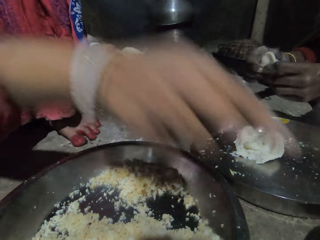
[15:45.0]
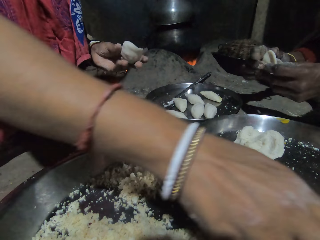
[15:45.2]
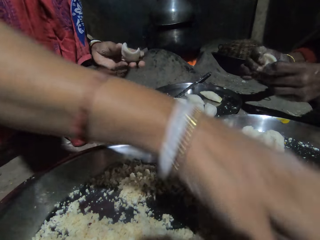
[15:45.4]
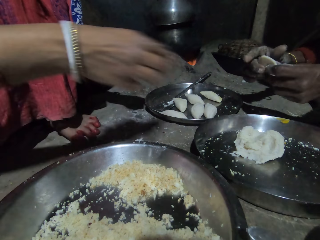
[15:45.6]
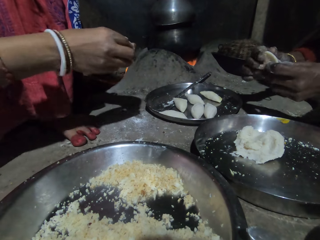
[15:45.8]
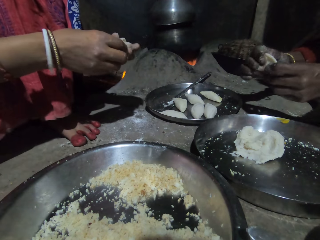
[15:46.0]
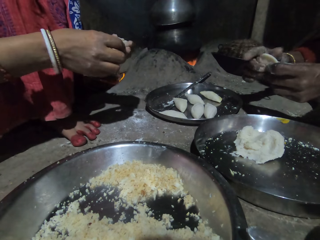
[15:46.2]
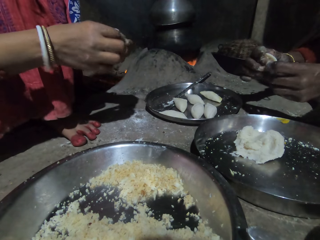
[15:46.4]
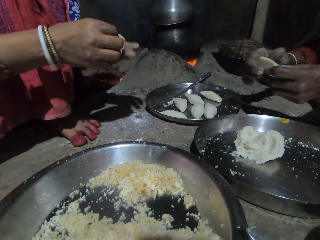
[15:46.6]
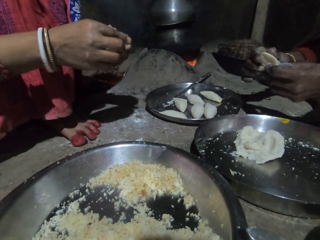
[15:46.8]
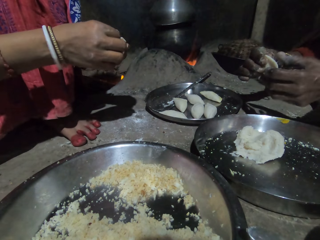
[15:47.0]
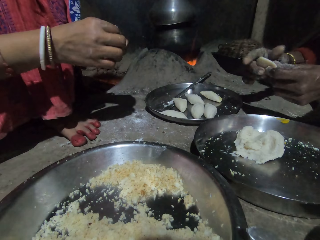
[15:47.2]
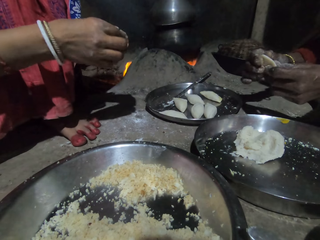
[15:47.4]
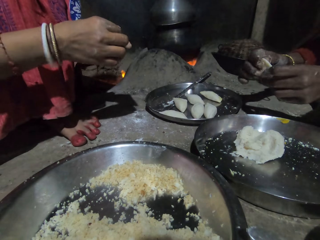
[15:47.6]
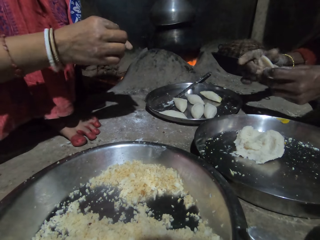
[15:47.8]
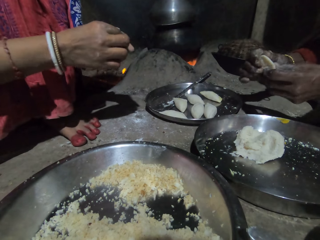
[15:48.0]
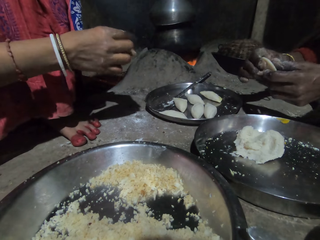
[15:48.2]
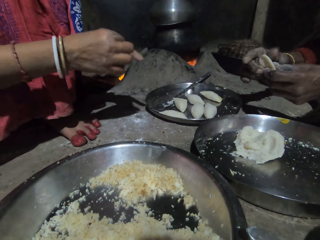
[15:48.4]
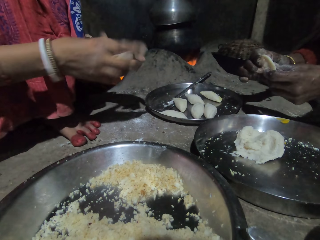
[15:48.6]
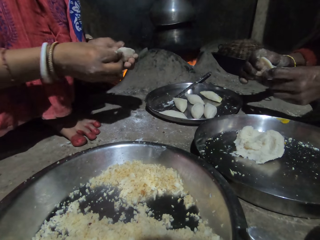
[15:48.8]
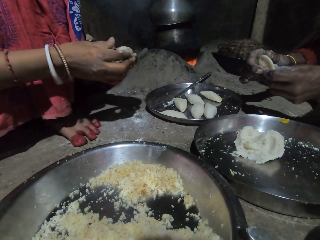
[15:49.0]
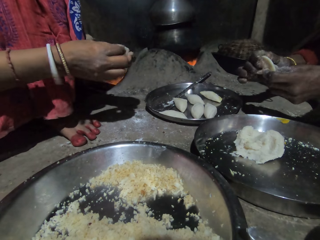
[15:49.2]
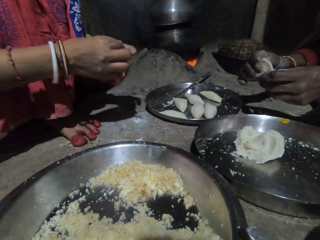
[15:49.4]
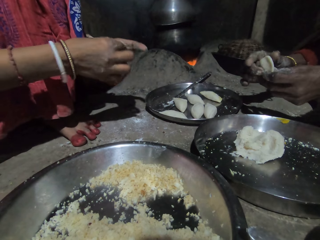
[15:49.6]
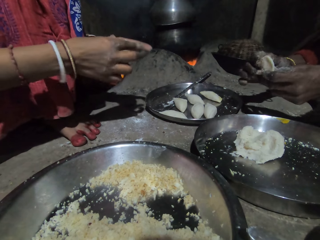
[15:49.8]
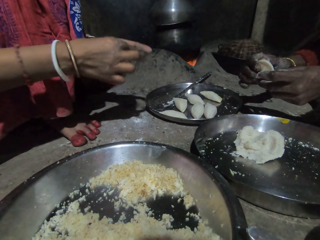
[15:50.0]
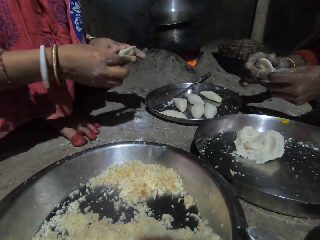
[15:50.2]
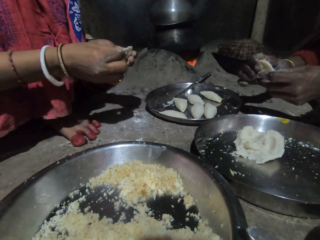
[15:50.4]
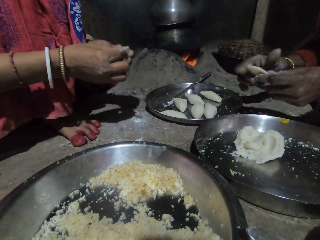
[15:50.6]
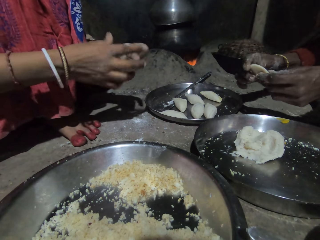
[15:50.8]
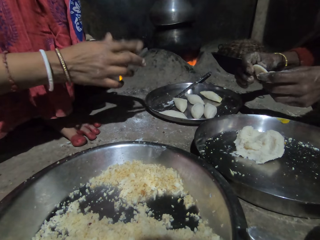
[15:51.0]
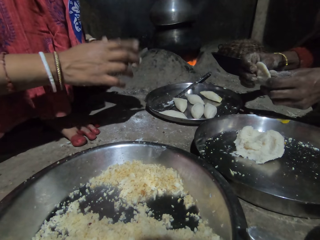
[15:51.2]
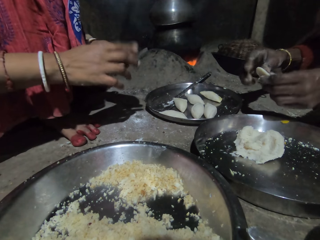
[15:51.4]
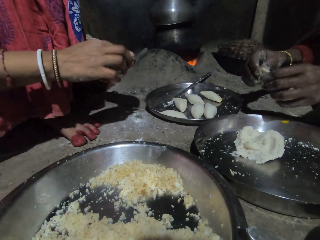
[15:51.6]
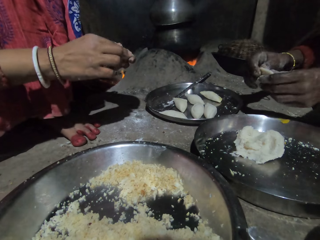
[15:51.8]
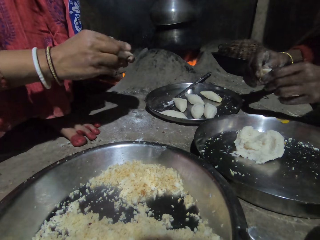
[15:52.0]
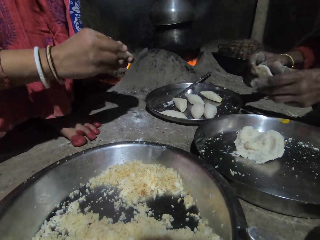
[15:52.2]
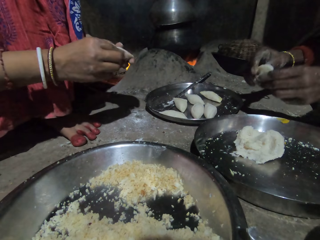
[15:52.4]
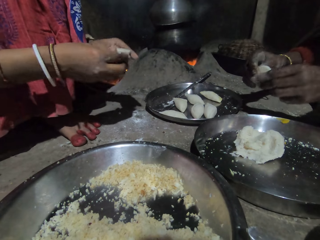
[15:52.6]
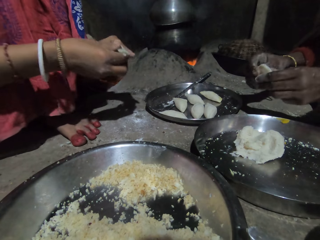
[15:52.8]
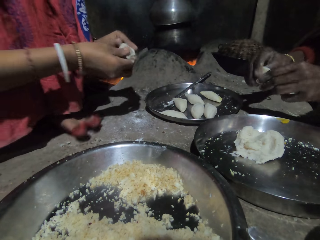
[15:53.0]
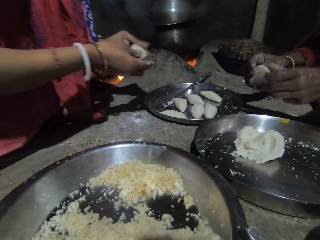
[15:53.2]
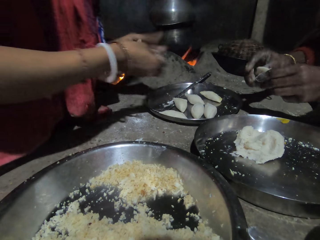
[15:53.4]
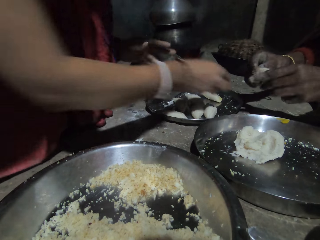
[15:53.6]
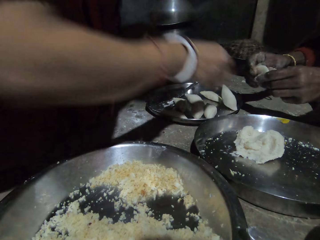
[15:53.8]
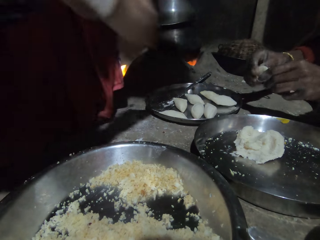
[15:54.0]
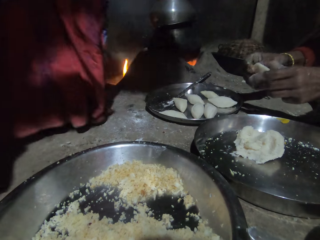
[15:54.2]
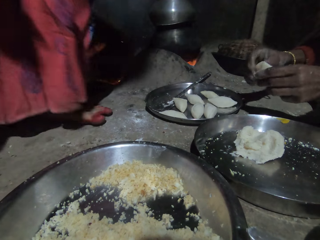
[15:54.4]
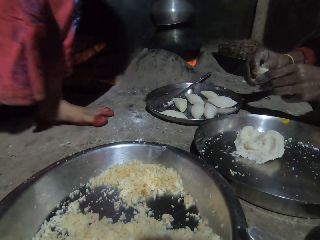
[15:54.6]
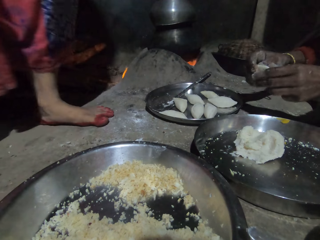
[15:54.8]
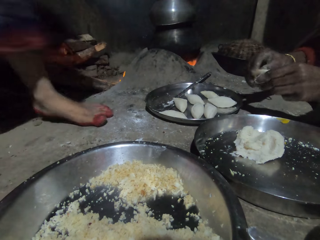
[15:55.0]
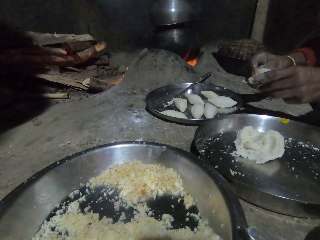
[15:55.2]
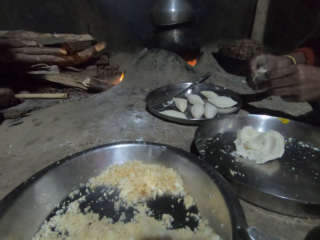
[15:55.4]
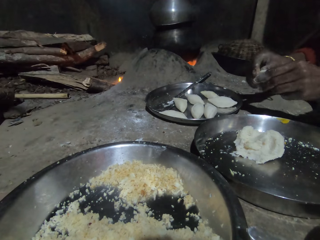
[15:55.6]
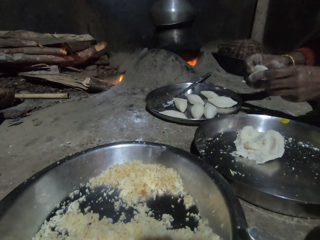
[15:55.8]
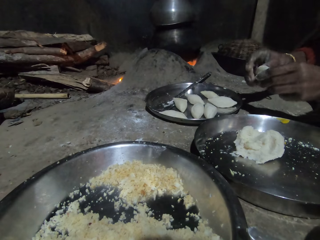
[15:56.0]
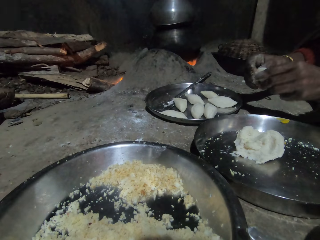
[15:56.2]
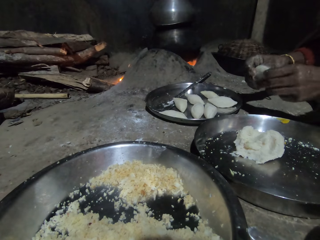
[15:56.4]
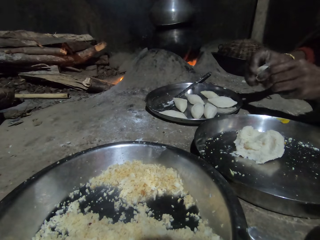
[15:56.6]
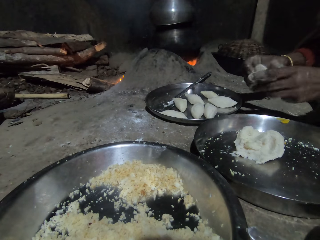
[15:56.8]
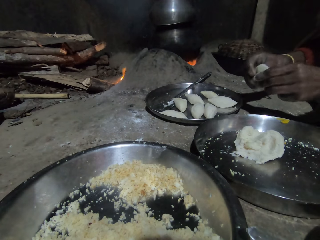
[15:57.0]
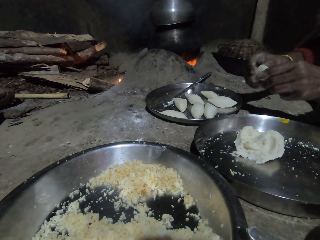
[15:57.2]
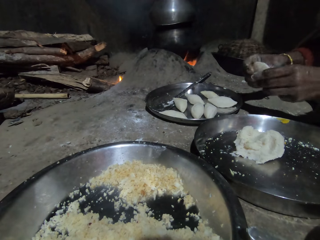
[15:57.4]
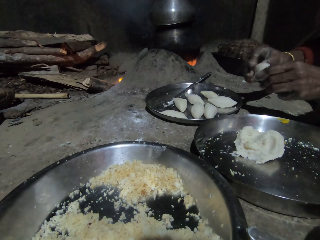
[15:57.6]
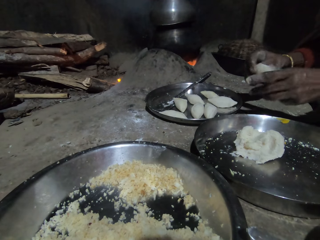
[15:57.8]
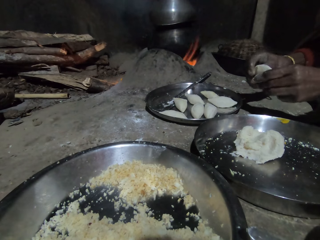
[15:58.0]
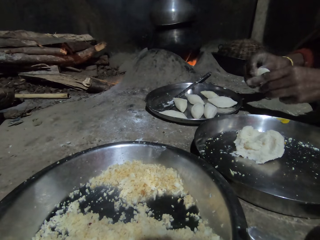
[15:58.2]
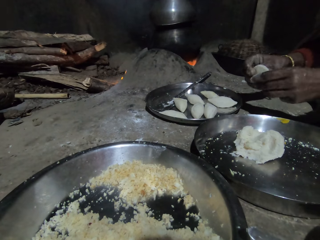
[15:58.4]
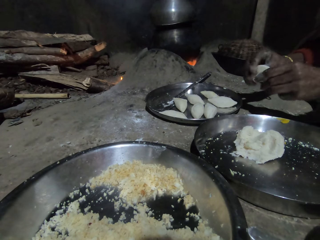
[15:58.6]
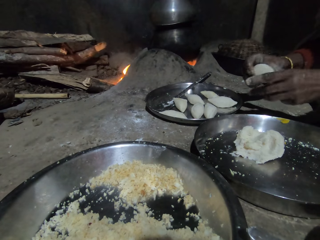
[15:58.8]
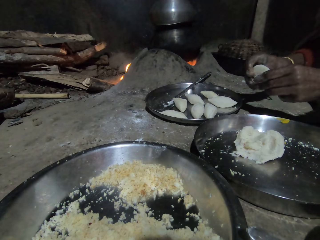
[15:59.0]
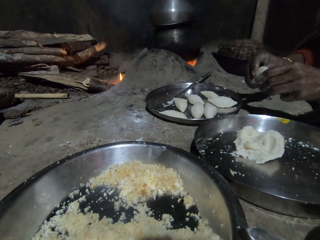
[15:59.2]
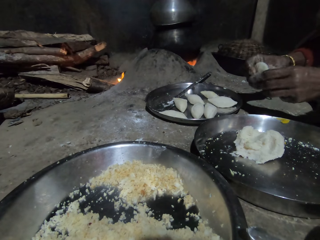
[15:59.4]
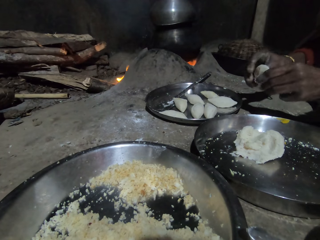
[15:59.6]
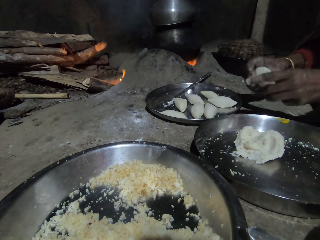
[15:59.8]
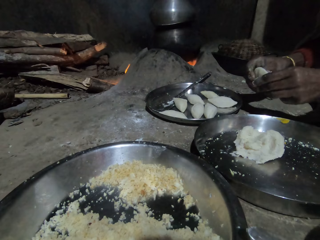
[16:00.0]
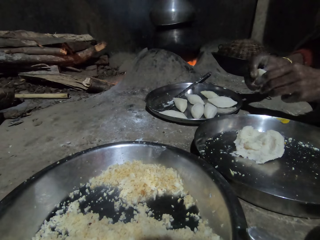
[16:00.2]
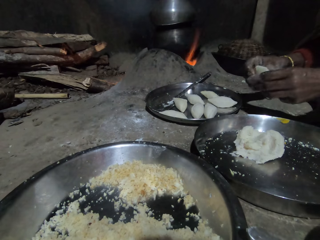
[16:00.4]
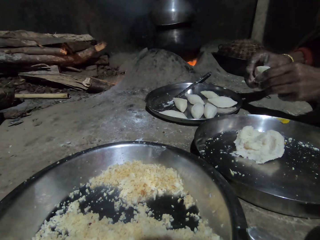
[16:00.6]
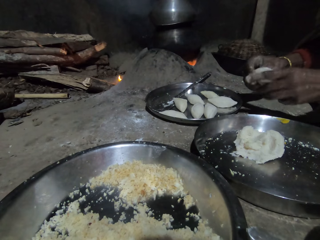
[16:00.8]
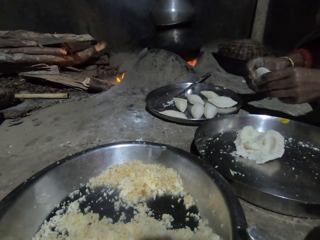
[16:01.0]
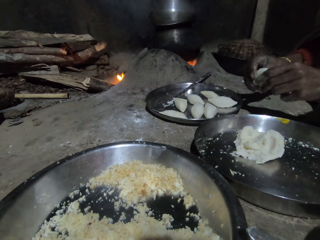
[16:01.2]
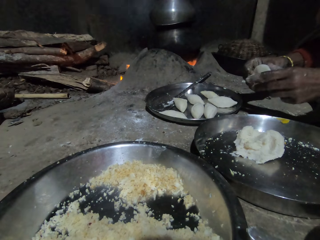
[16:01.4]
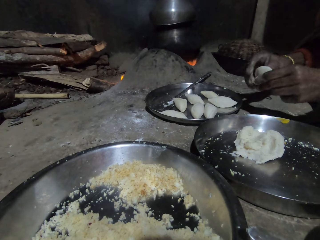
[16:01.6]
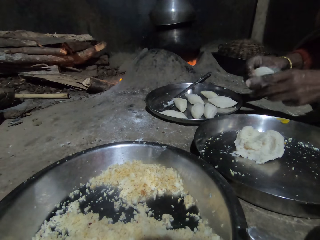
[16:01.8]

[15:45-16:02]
A woman drops the spoon in her right hand into the plate on the floor. She picks vegetables. She folds the dough in her hands and aligns the dough. She drops the dough in her left hand into the plate on the floor and stands up. She walks away from the camera wearer and another woman. The other woman aligns the dough.

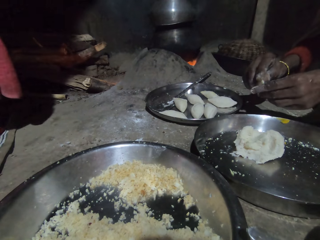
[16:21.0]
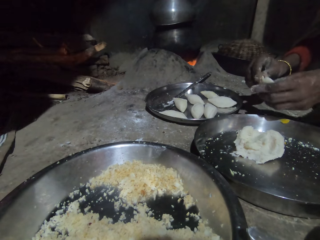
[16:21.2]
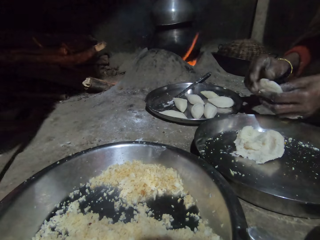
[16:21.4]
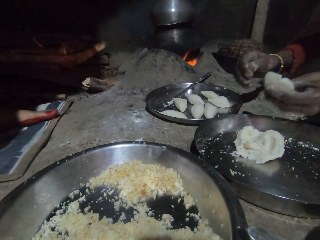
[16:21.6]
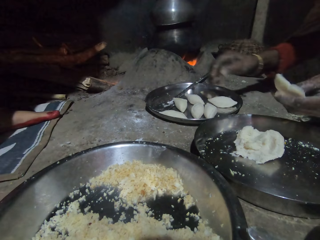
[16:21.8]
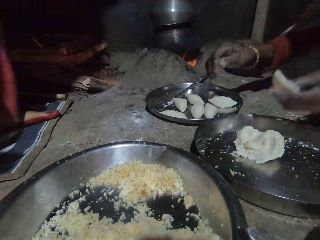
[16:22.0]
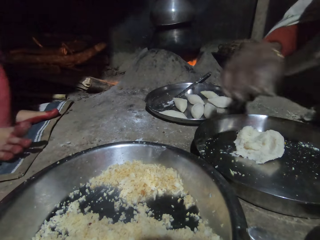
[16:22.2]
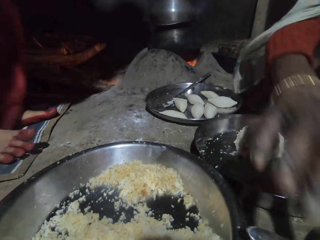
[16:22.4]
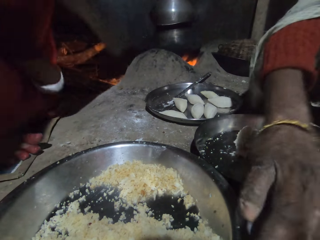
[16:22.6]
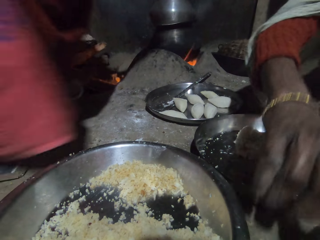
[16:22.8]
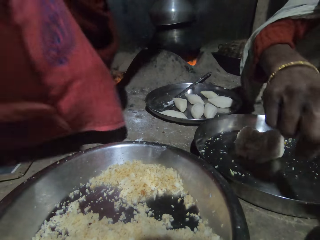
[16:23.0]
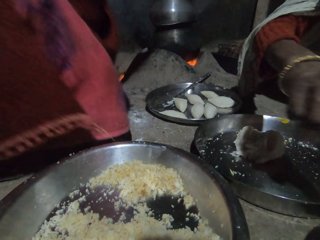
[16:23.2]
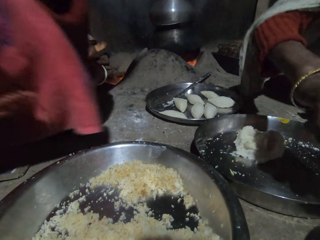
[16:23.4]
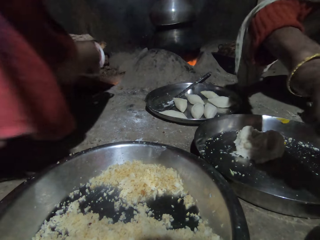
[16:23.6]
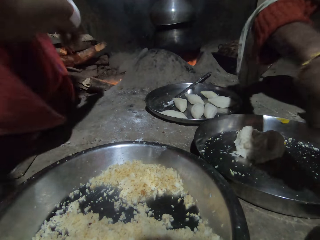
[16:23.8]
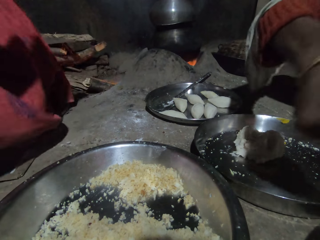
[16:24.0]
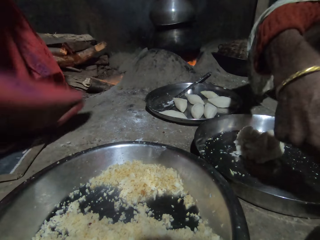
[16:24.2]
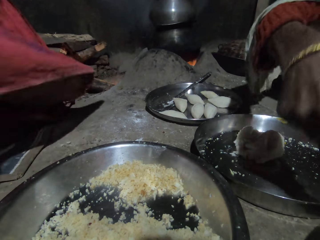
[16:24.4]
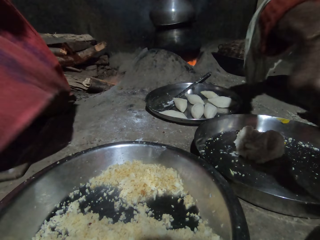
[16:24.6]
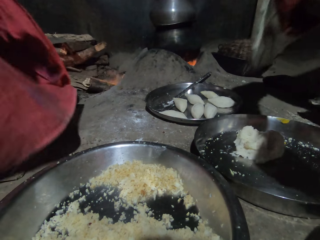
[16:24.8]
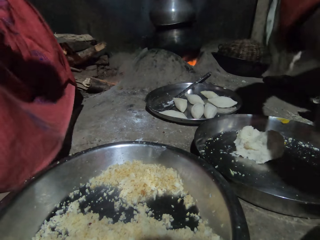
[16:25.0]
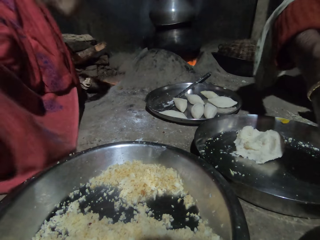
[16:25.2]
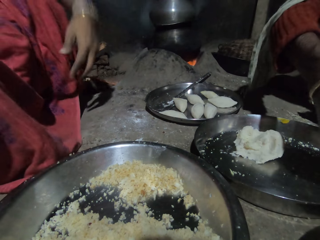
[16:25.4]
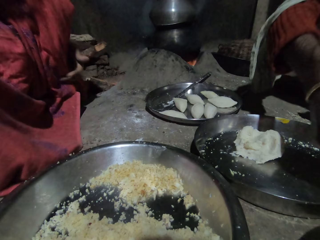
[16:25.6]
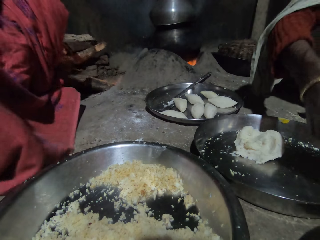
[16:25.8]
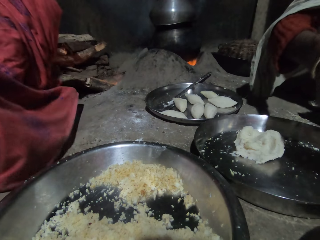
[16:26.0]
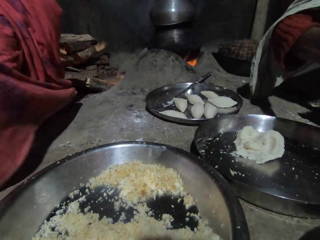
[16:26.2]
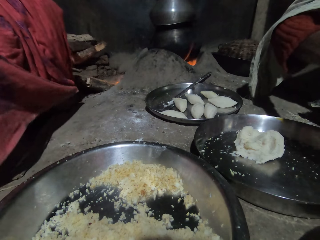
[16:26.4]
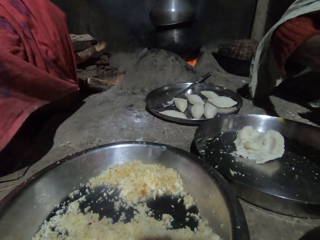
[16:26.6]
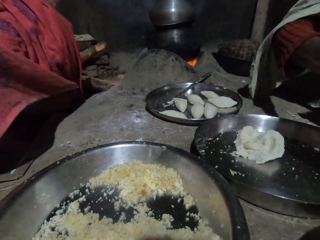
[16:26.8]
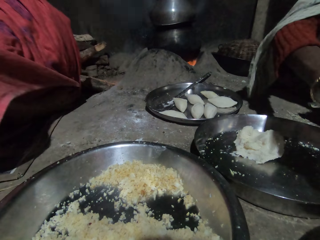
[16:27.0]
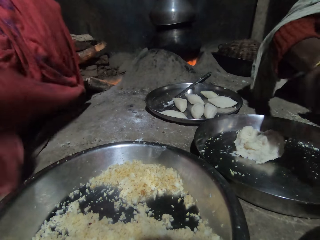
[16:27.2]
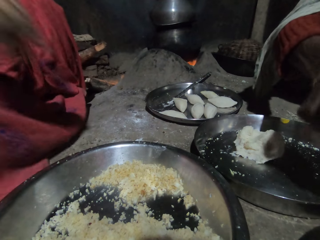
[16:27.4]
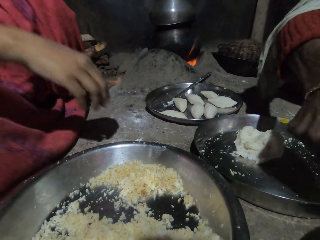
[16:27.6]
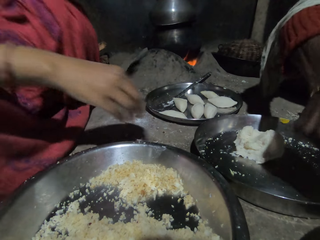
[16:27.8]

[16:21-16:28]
A woman holds a spoon. Another woman sits on a mat on the floor. The other woman bends beside the fire. The first woman takes some spice from the plate on the floor with the spoon in her right hand. The other woman adjusts a wood in the fireplace with her right hand. The other woman moves the left hand.
